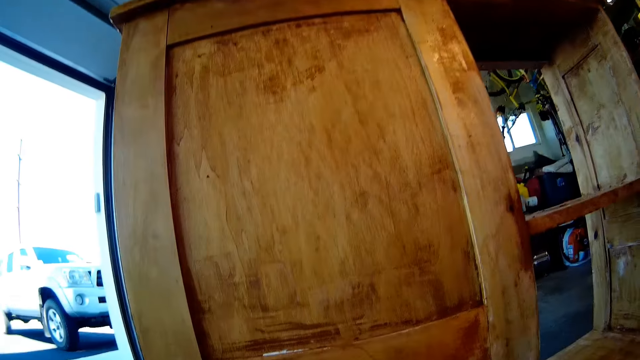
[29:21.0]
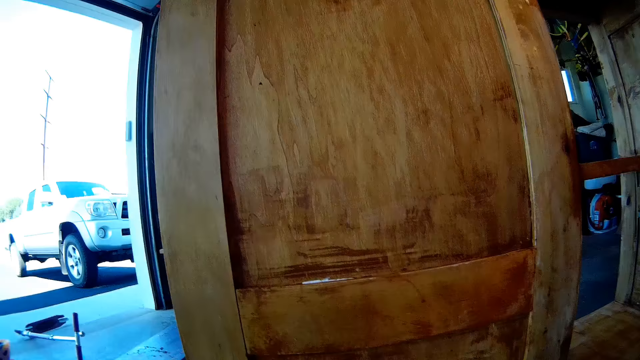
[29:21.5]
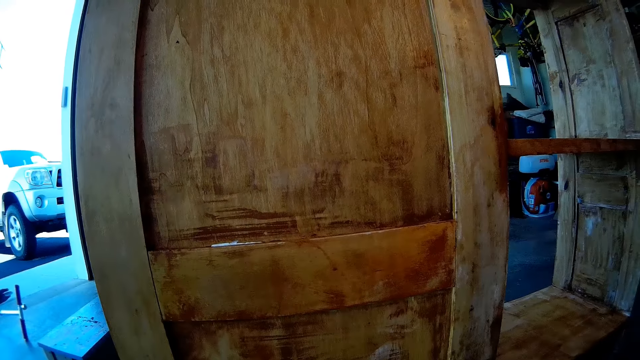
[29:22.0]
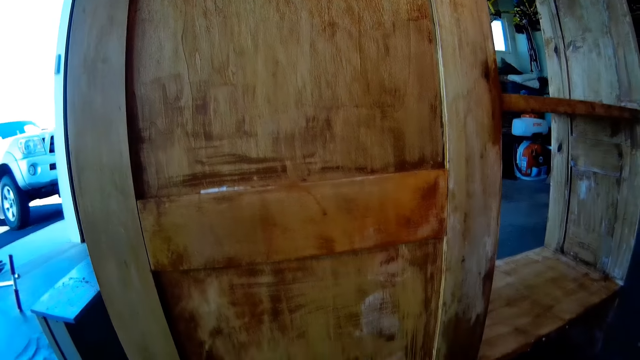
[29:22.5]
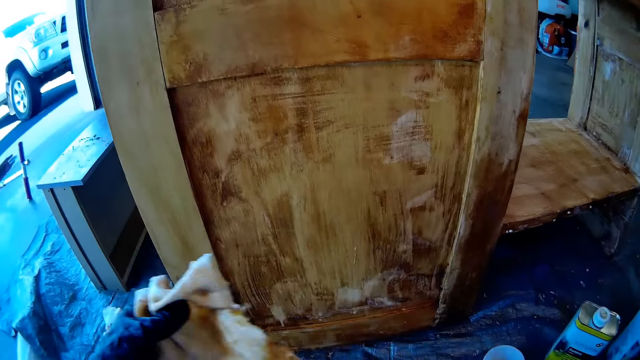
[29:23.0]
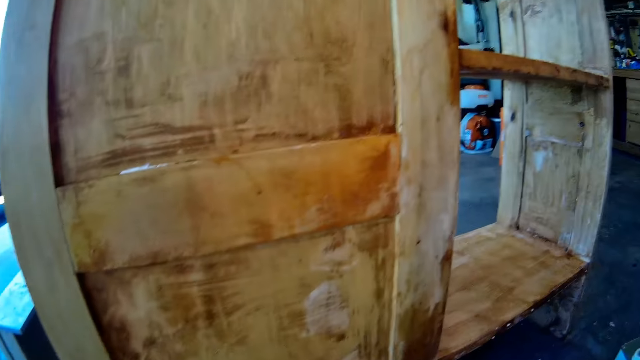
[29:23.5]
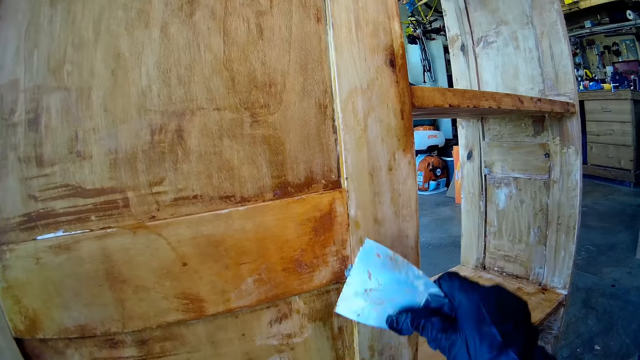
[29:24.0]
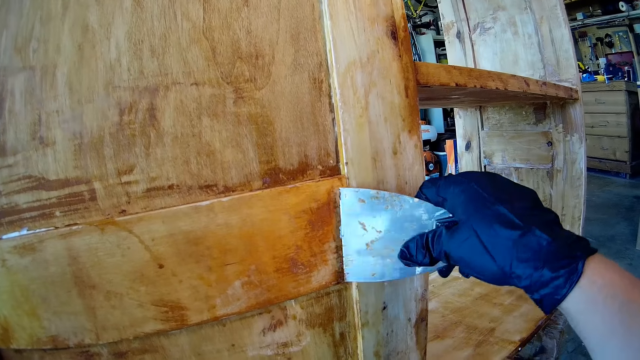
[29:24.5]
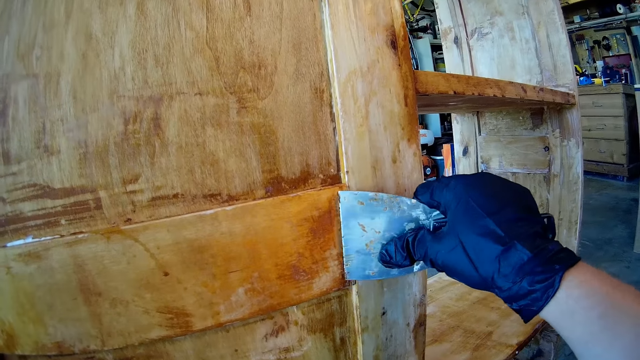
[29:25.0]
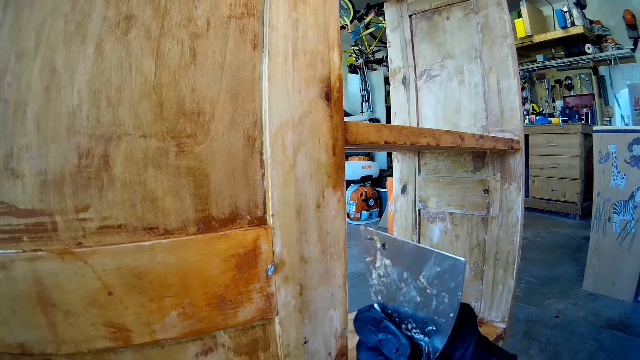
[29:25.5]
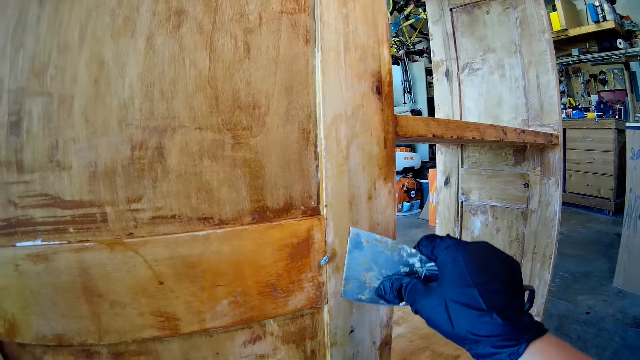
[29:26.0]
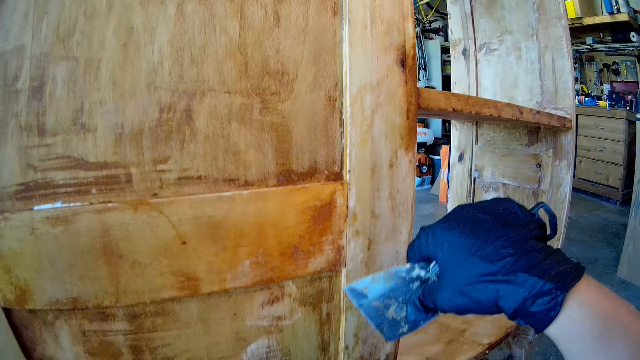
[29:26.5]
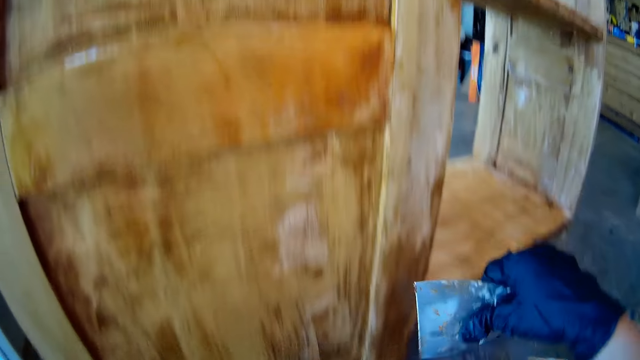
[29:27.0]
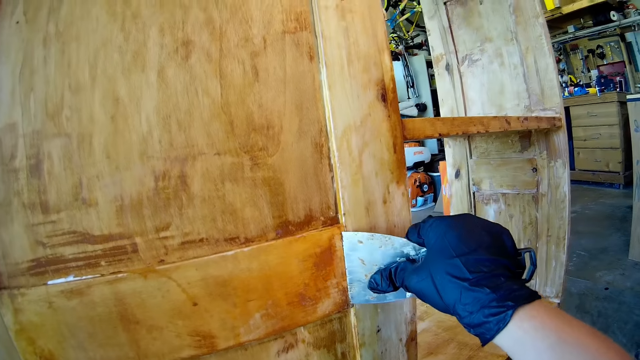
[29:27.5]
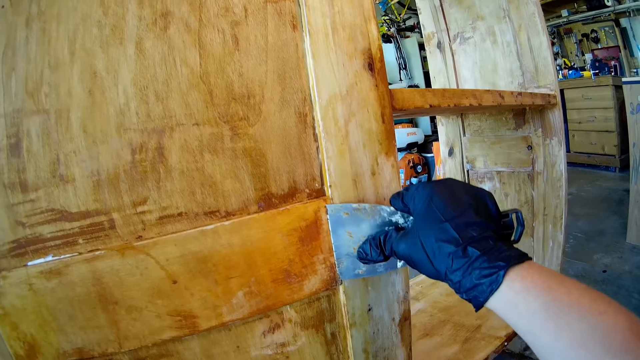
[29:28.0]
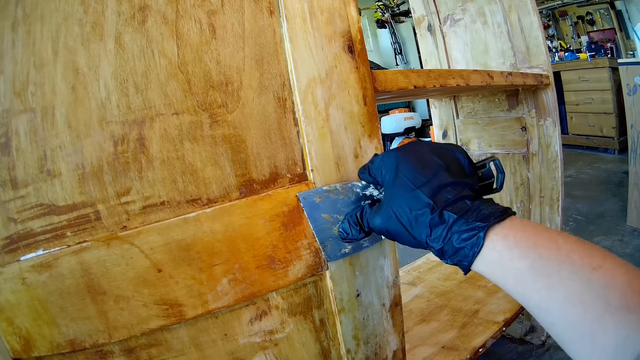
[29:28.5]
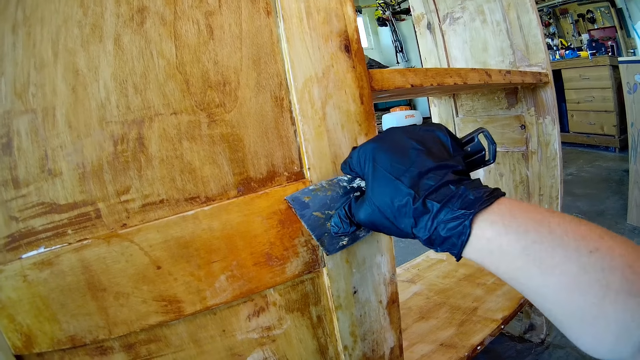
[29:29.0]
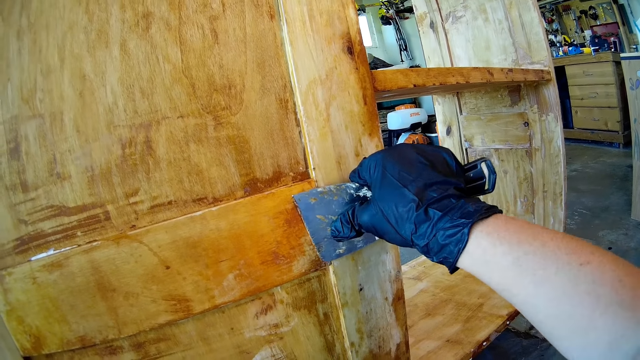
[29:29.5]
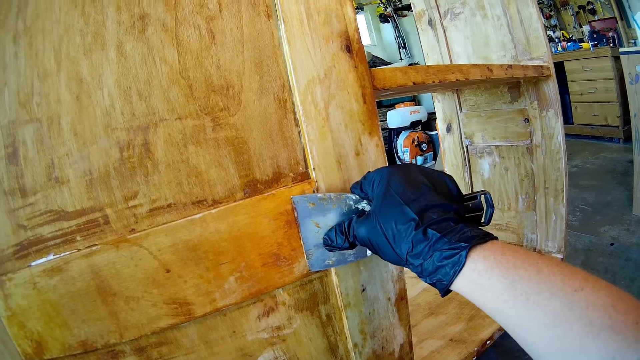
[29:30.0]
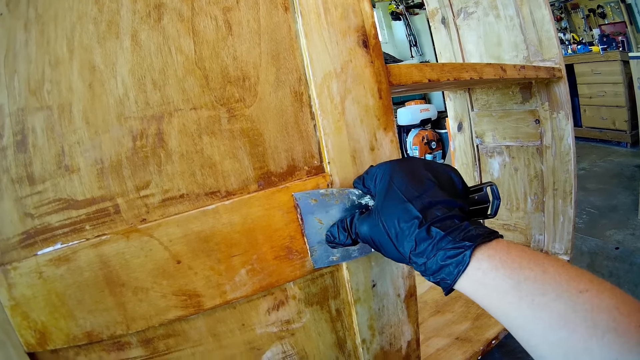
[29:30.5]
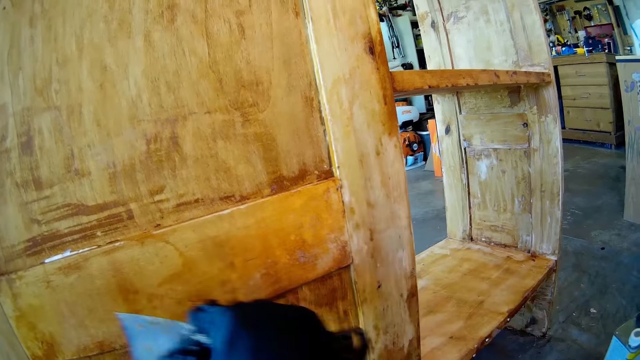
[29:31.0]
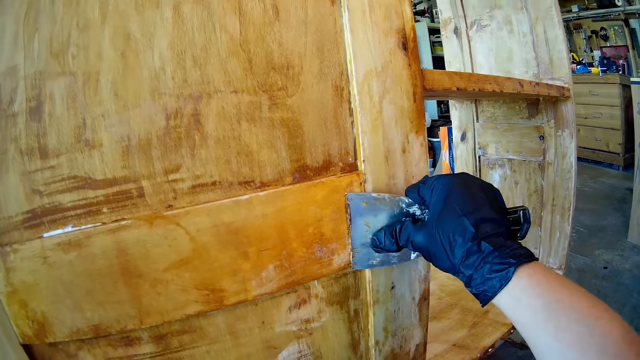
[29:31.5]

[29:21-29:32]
The camera wearer moves the hand towel to the left hand. They swing the right hand. They scrub the cupboard using a chisel or paint scraper. They swing the right hand. They stare at the chisel. They swing the right hand. They scrub the cupboard using the chisel.

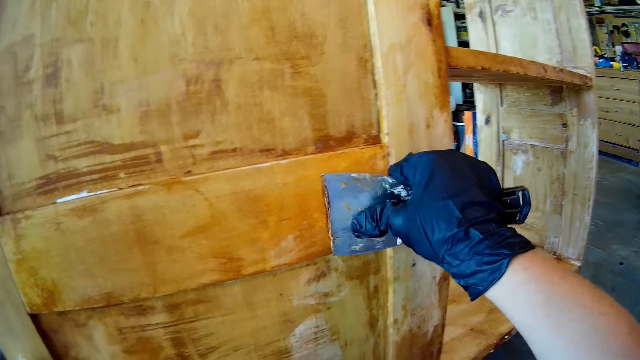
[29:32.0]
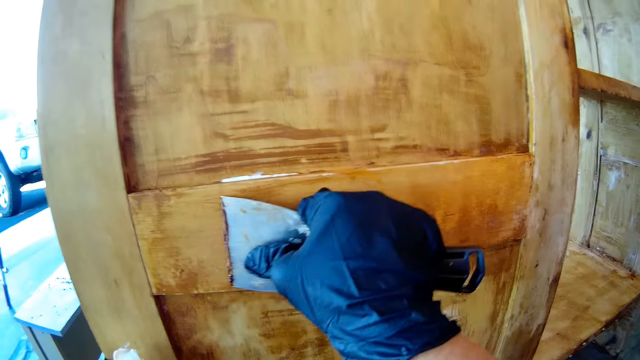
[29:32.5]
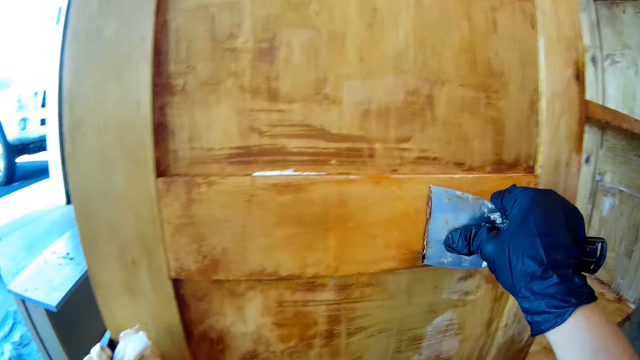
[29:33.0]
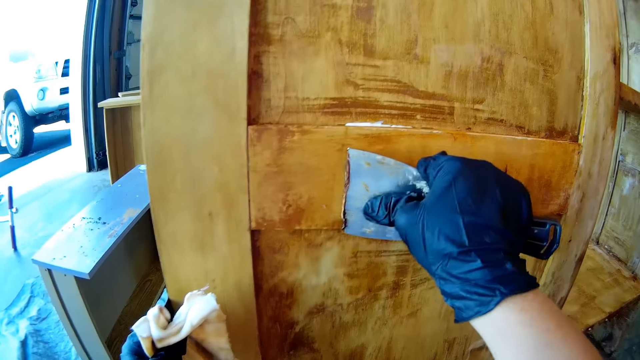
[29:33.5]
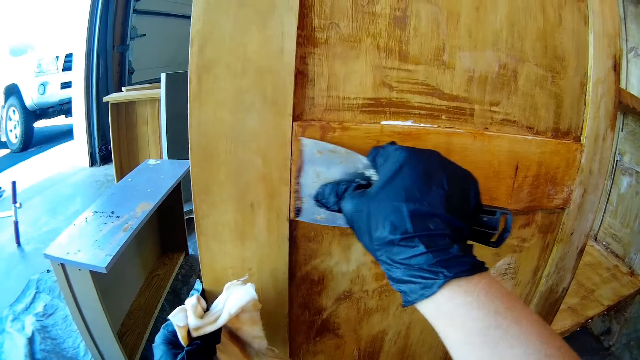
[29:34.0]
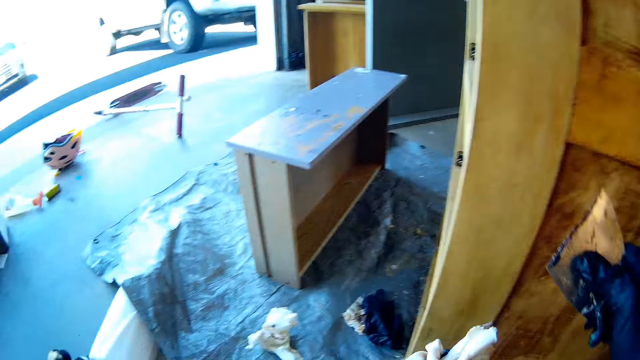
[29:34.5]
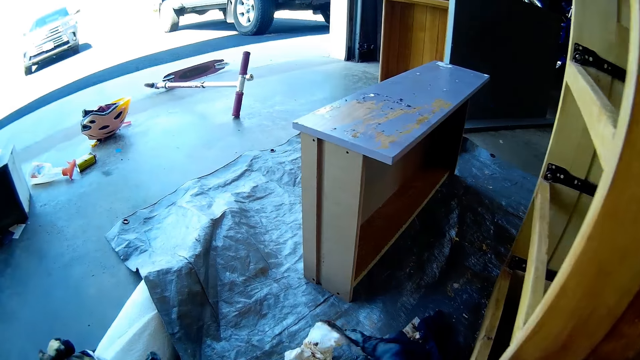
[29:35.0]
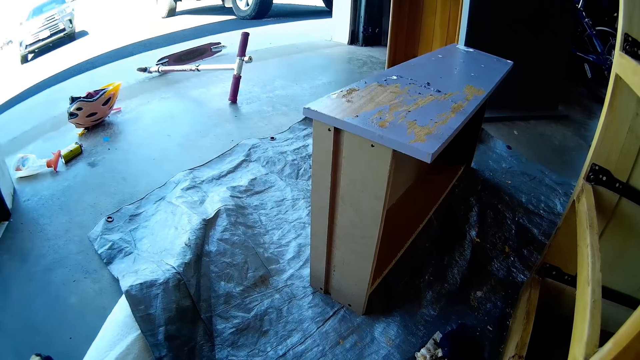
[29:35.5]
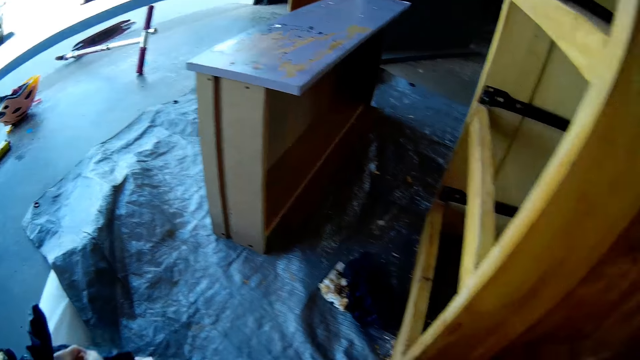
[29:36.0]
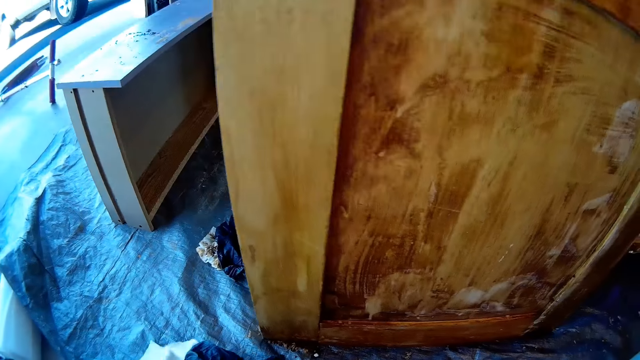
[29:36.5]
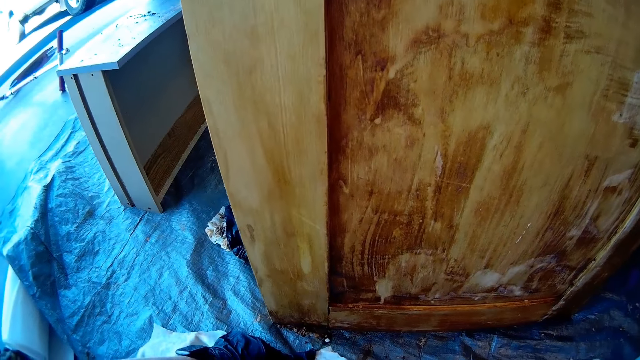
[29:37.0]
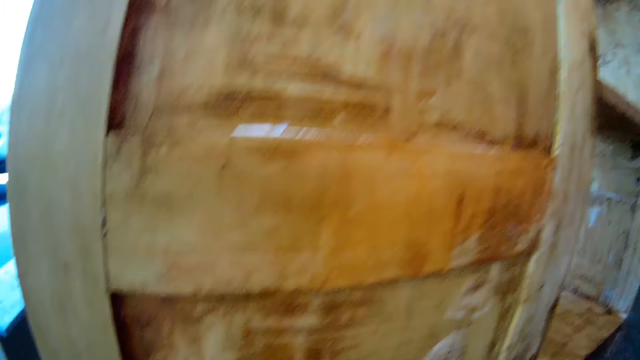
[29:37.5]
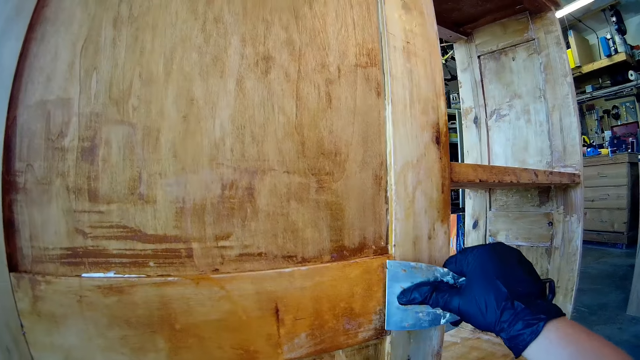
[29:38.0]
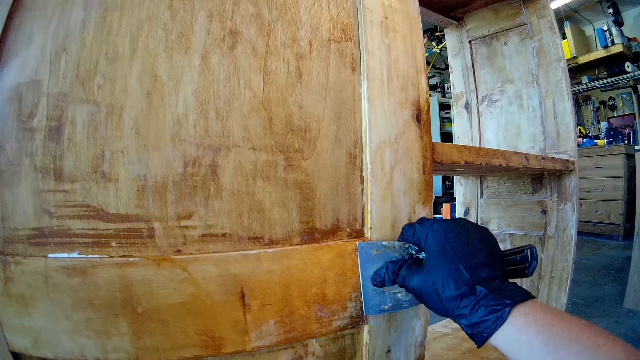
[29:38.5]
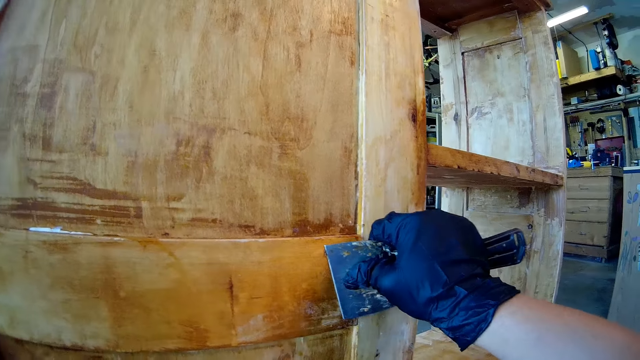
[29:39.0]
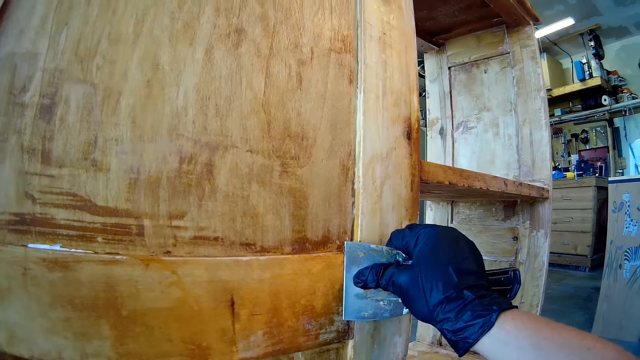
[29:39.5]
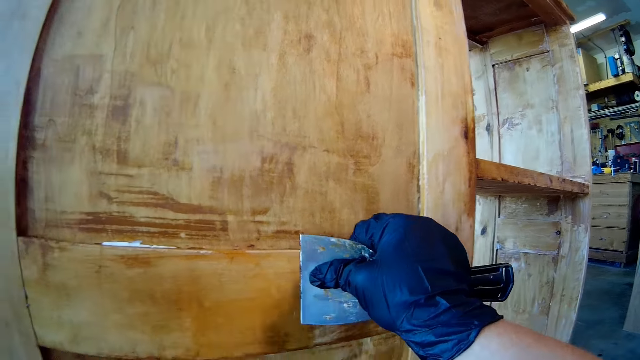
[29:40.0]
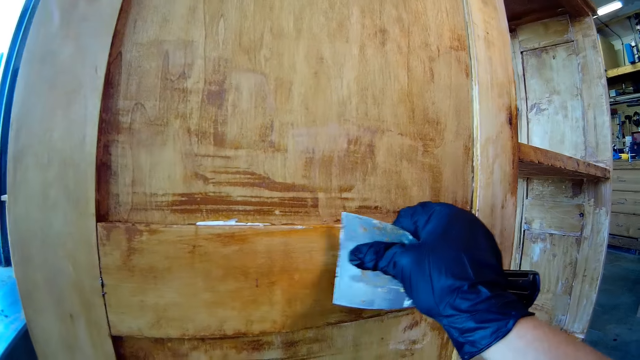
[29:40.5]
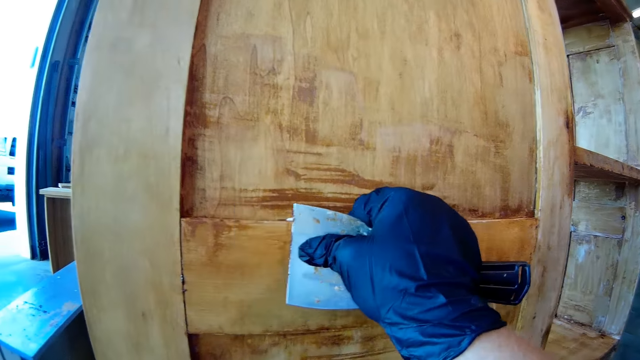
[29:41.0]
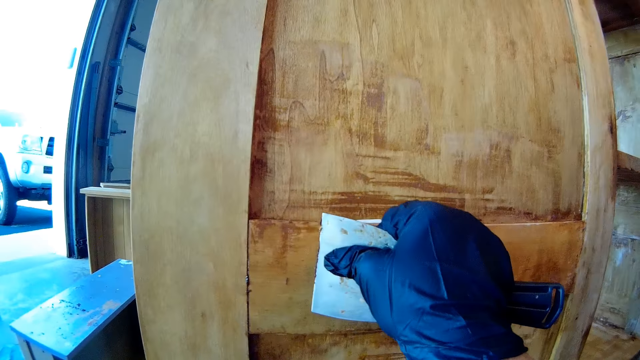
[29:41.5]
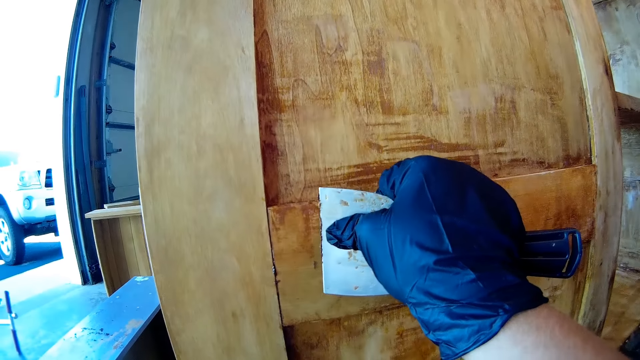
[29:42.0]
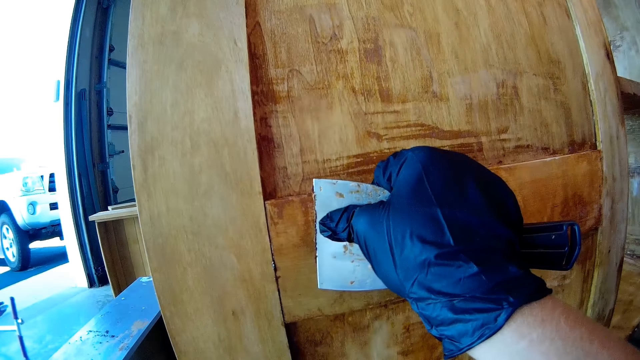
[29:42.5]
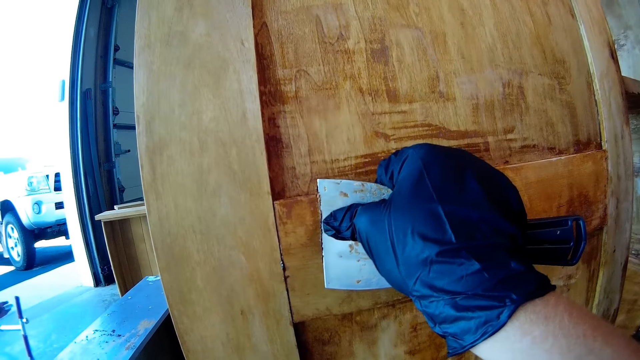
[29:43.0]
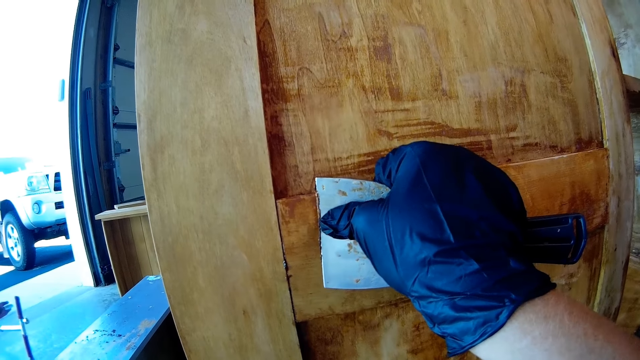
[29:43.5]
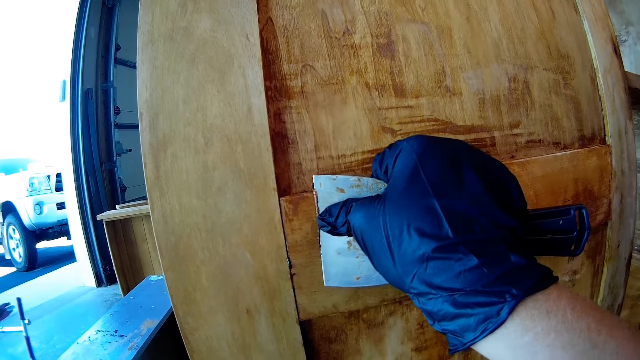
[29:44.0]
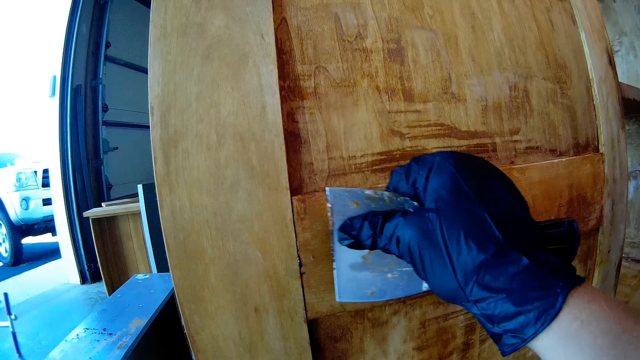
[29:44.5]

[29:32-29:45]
The camera wearer swings the right hand. They wipe the chisel using a hand towel. They swing the right hand. They scrub the cupboard using the chisel. They remove paint with a paint scraper.
